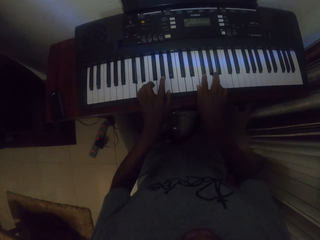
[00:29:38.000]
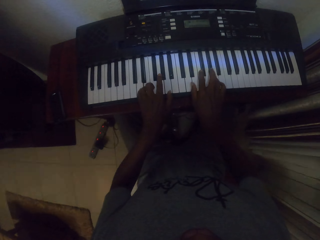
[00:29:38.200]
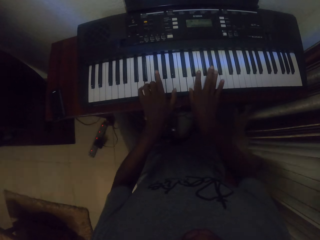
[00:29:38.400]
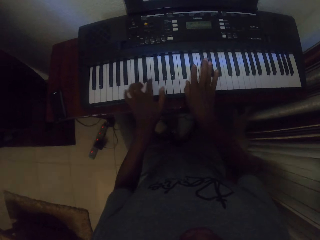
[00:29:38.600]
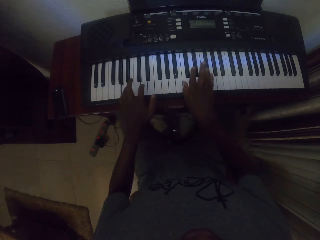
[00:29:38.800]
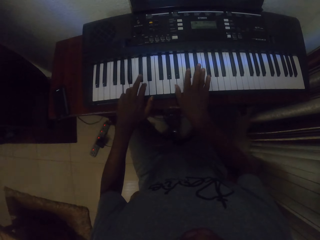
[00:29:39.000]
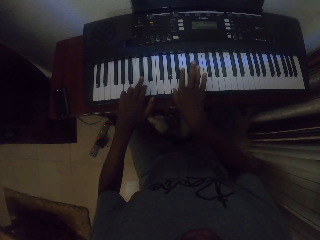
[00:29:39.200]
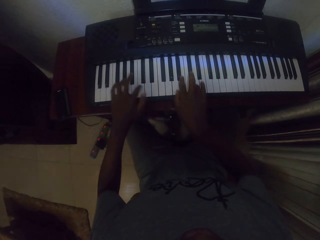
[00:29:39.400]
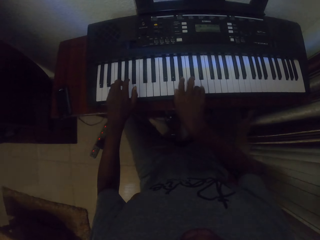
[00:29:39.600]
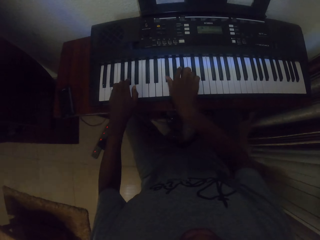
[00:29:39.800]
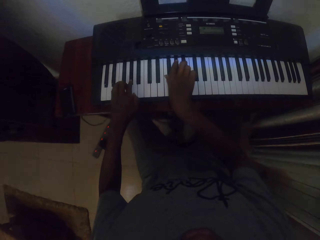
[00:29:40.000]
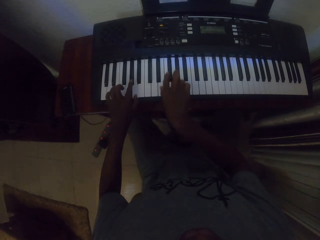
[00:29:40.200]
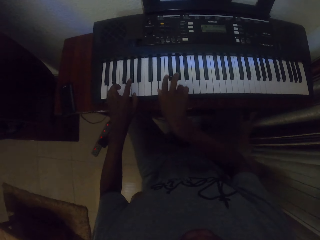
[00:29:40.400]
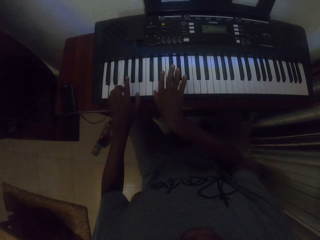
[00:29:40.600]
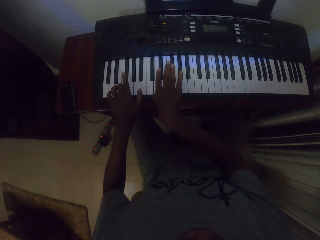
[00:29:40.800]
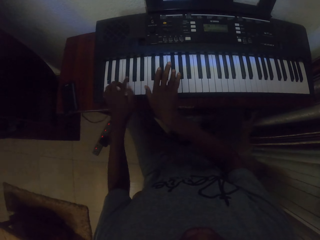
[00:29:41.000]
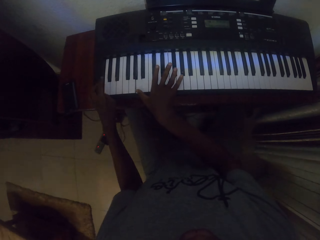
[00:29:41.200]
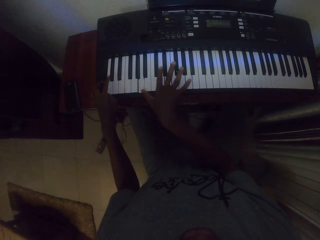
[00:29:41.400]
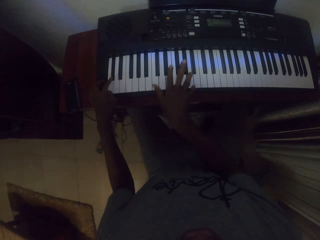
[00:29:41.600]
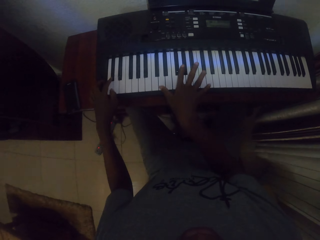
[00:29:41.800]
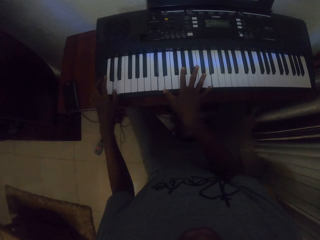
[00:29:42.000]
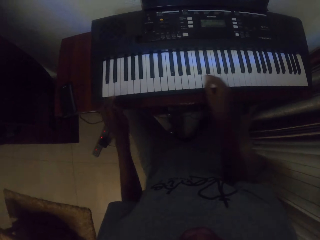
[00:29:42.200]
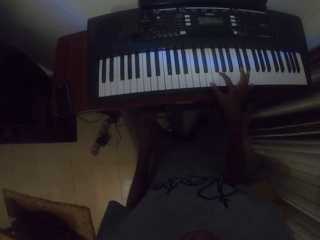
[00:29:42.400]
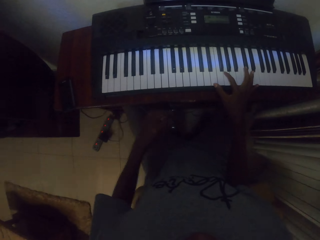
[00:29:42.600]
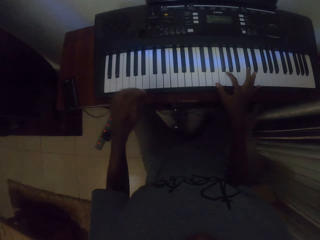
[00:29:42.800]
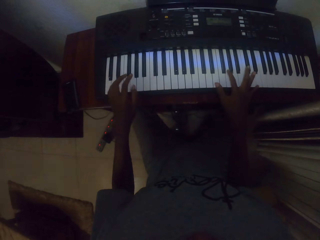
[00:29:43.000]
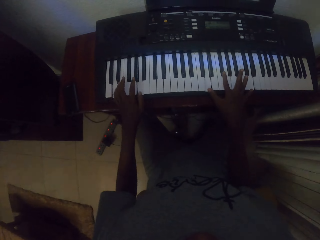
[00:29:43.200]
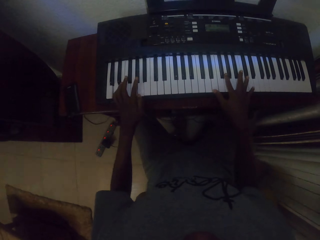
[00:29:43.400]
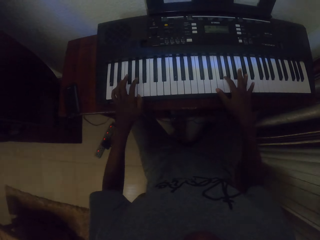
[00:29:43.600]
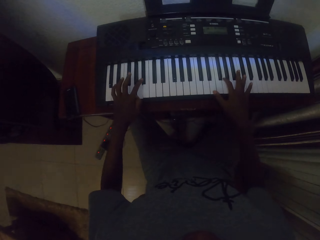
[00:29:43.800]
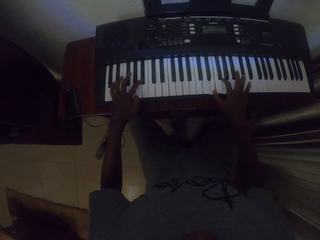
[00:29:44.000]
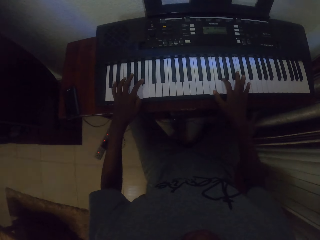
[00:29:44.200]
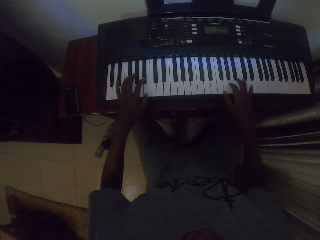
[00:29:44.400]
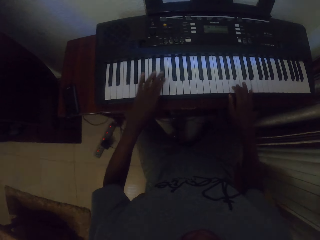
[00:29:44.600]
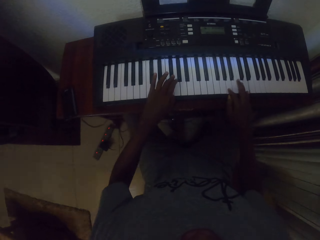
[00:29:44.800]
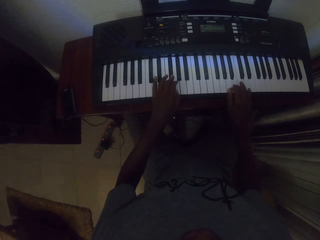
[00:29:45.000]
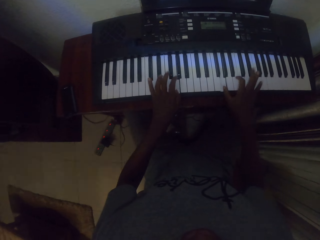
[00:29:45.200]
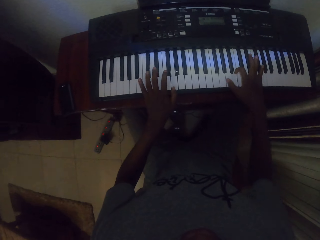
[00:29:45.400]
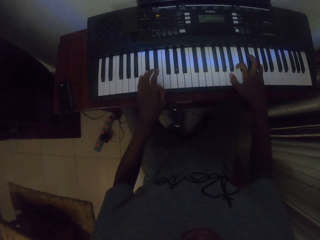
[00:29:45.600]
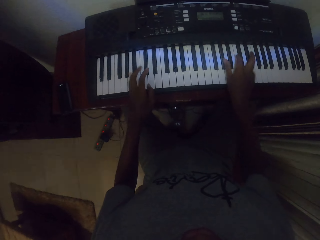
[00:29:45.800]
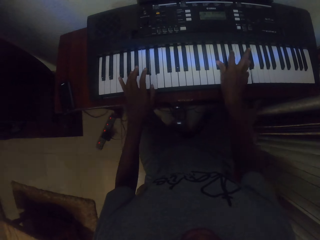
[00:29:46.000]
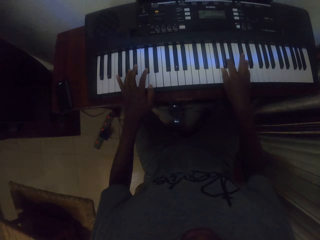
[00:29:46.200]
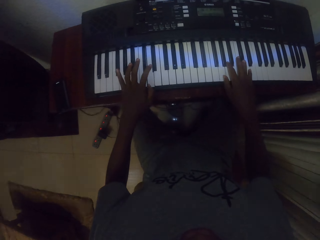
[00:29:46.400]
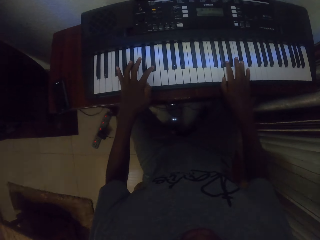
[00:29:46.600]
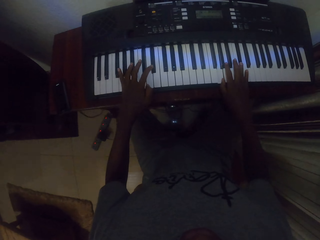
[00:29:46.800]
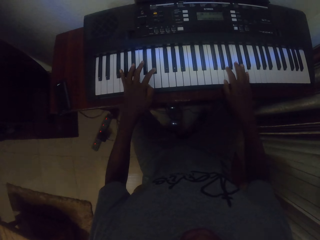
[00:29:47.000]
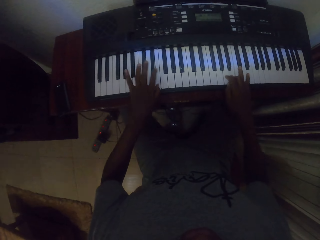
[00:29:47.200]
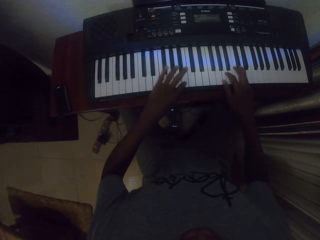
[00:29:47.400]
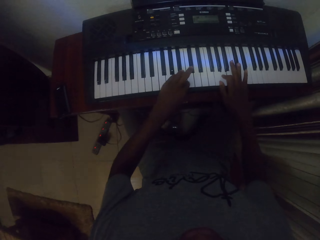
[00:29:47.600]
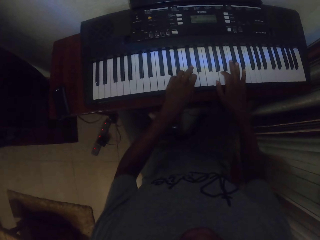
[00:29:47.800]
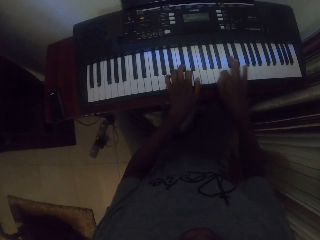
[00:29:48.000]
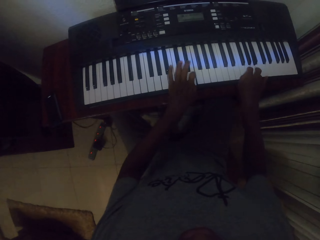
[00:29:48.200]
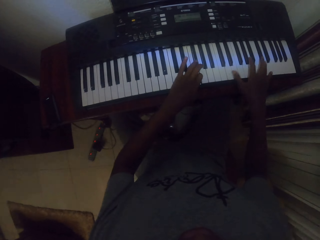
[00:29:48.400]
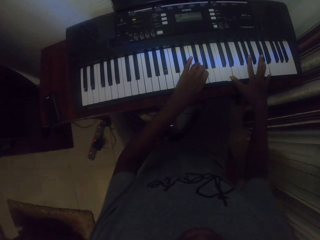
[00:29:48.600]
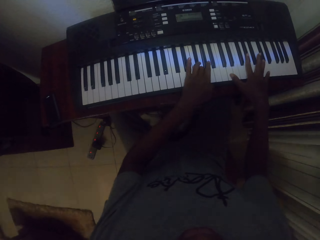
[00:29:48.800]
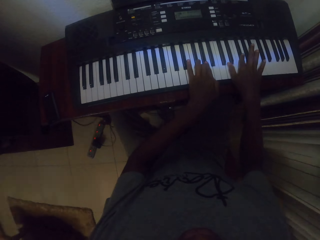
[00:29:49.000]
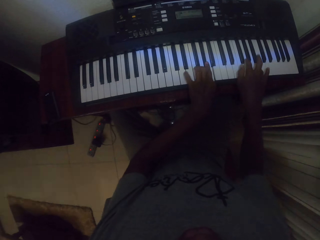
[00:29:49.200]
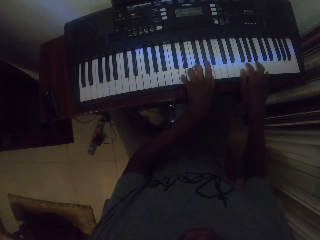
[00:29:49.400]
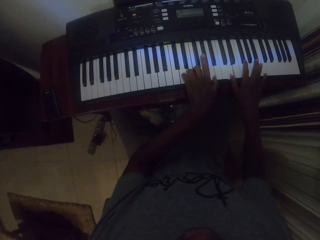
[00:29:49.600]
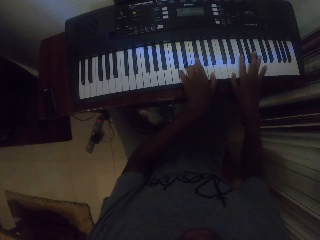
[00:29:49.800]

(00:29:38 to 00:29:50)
The camera wearer moves the left hand. They place the left hand on the piano keyboard. They play piano with both hands.

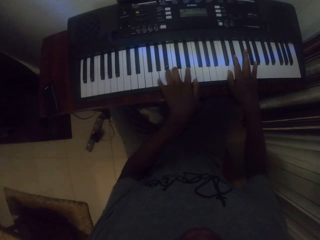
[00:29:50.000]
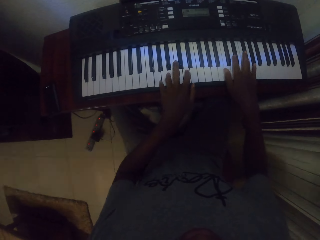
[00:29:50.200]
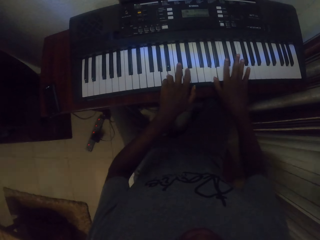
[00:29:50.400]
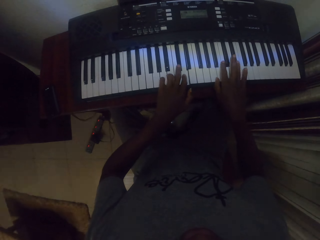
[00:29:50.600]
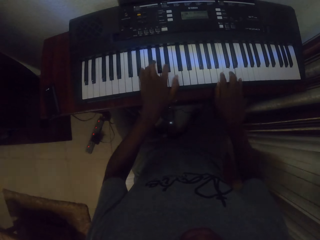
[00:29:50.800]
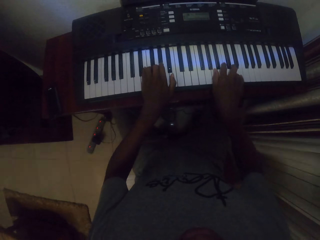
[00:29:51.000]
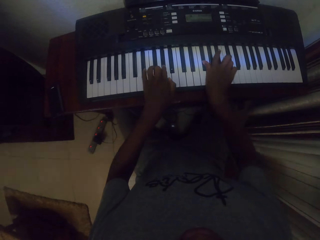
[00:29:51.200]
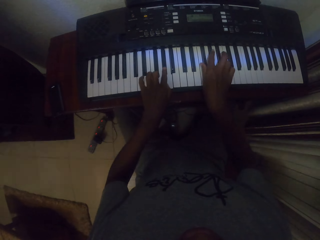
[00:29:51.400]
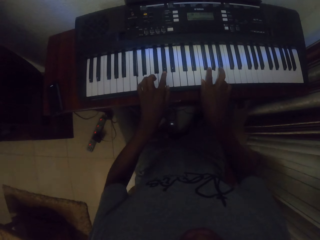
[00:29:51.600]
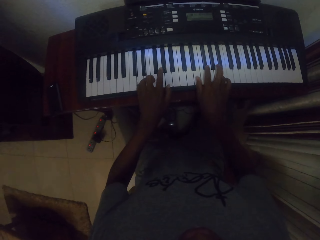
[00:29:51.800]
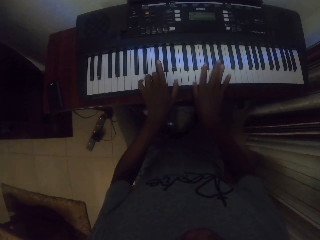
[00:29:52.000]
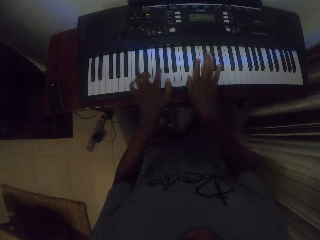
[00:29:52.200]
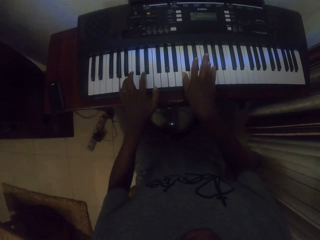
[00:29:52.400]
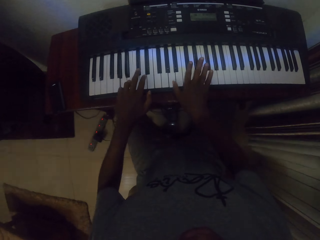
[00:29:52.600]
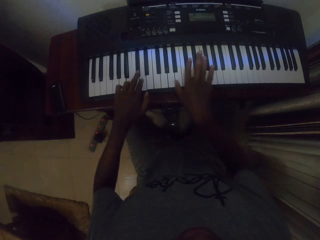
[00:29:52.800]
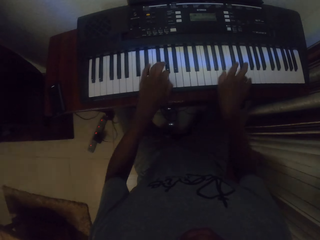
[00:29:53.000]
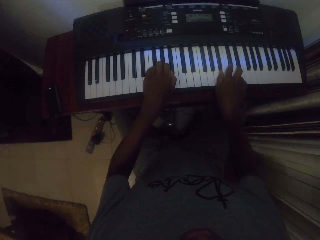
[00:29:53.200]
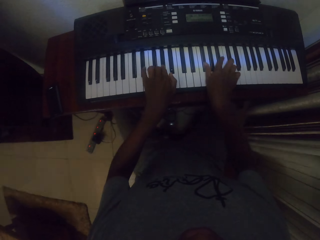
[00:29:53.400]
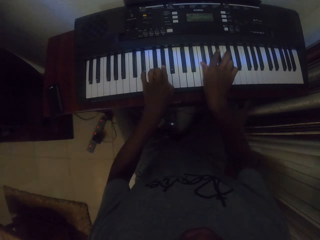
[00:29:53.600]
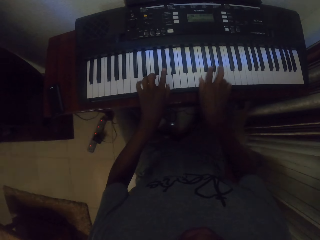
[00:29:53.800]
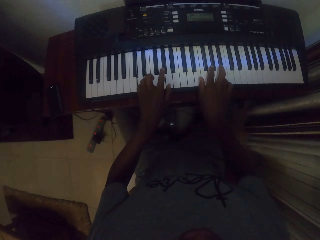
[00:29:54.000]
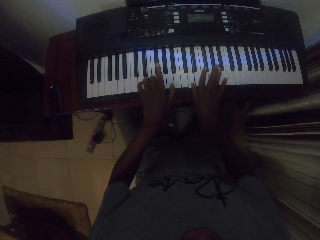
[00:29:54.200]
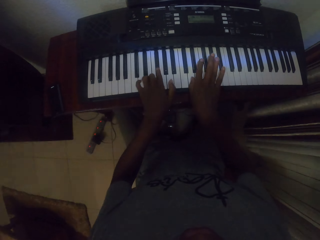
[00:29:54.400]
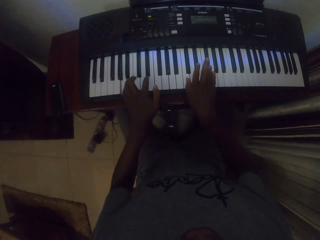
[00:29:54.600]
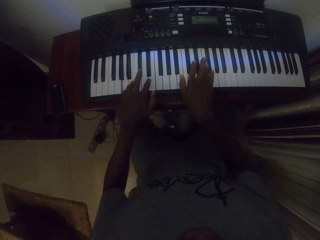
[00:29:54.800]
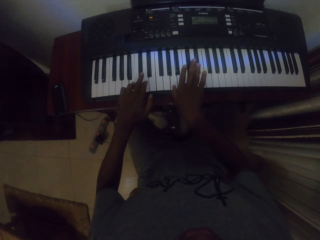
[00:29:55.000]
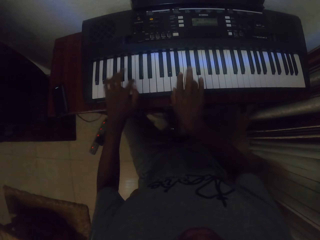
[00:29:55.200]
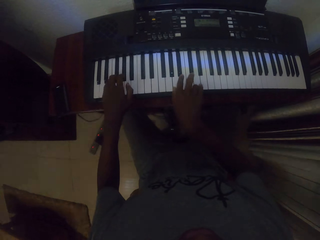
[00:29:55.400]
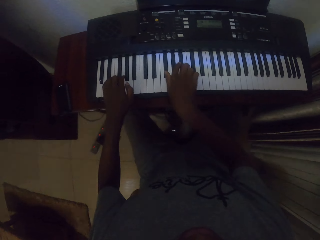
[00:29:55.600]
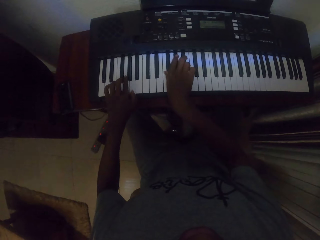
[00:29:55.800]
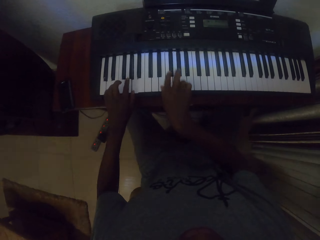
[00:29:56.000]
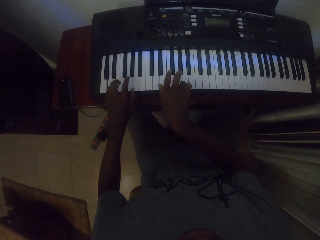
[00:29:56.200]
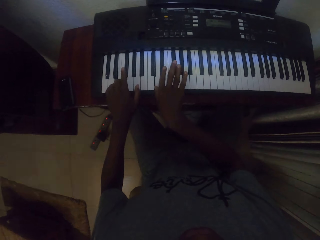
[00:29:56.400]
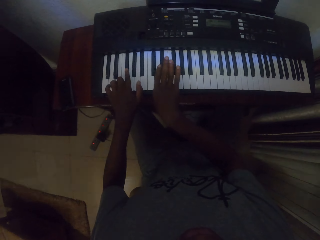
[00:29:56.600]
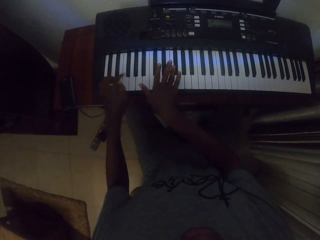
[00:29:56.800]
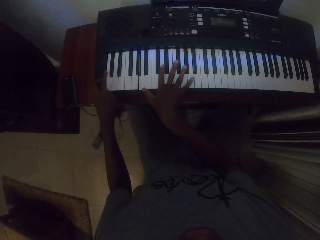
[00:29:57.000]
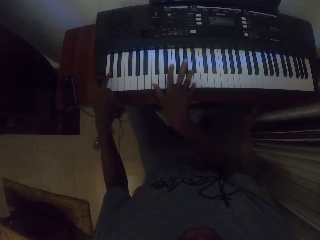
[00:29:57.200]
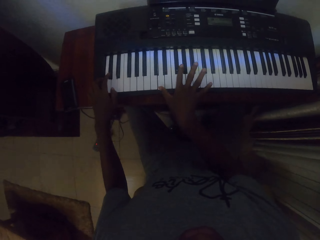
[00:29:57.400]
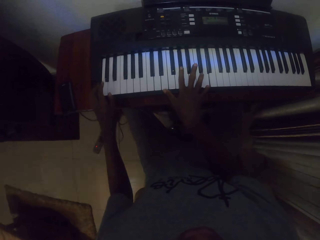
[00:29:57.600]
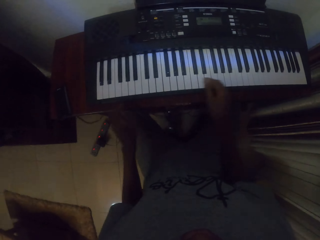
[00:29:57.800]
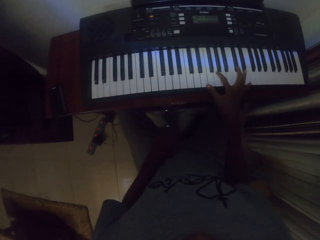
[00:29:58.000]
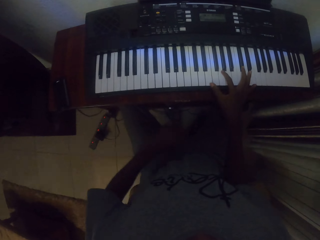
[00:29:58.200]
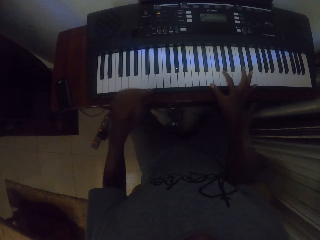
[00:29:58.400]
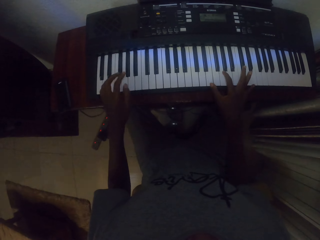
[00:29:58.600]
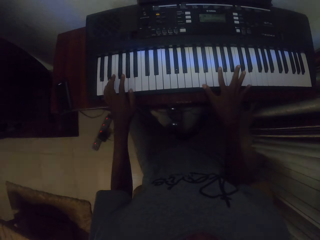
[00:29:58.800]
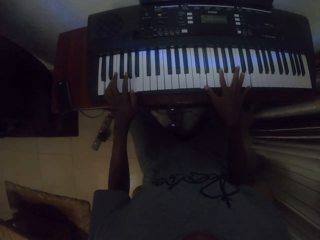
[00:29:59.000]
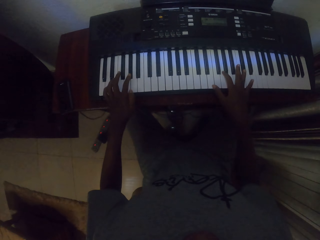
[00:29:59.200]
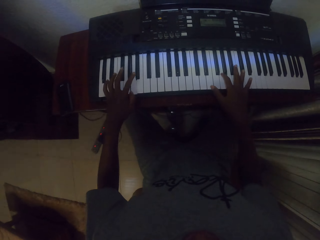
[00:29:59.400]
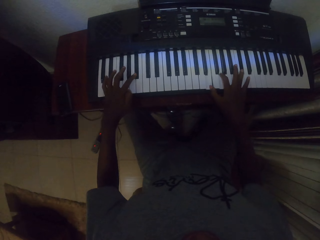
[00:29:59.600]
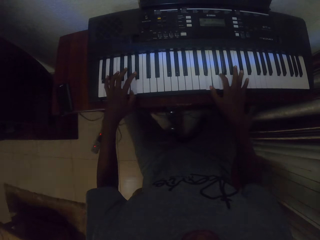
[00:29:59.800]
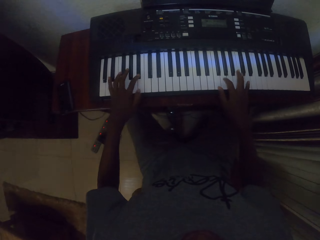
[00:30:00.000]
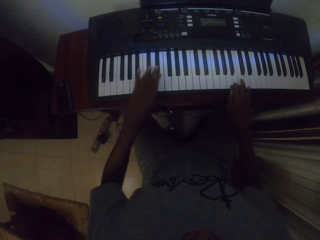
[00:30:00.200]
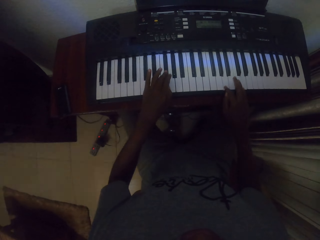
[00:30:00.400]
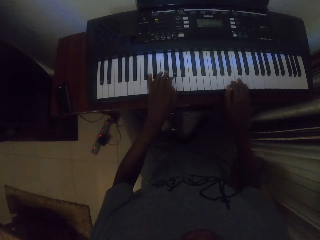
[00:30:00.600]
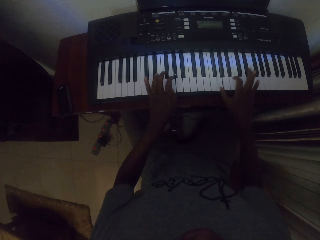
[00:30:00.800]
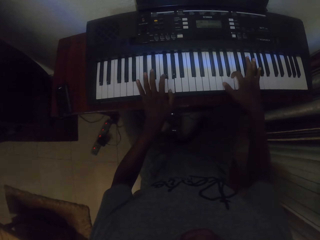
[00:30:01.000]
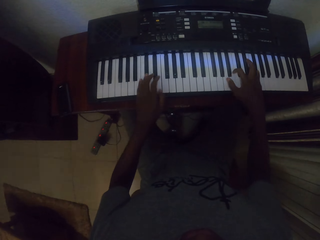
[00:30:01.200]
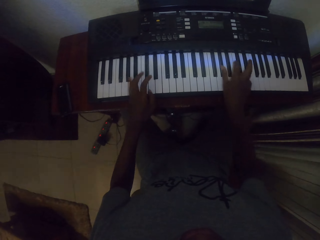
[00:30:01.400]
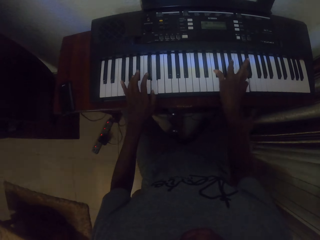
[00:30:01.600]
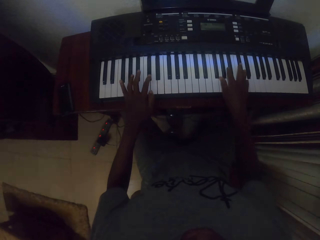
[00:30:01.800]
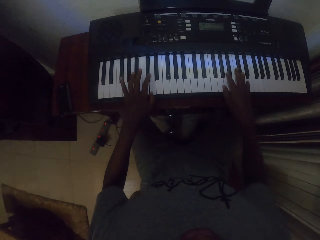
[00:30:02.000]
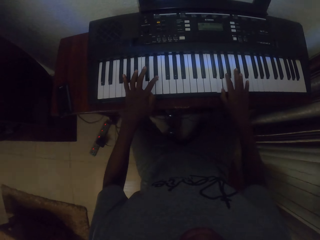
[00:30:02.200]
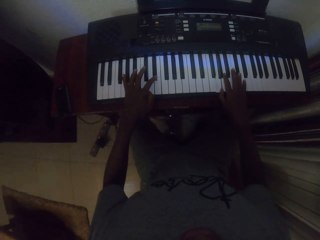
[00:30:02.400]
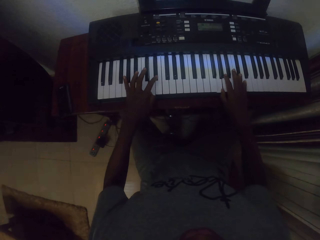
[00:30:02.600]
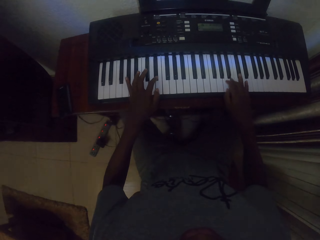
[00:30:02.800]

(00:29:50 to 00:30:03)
The camera wearer touches his trouser. He moves the left hand and plays the piano.
